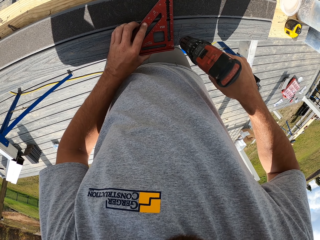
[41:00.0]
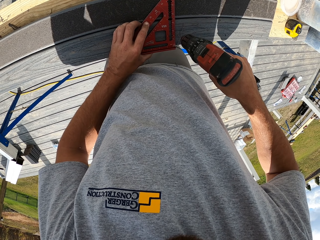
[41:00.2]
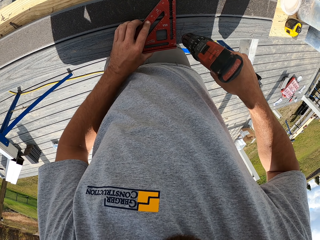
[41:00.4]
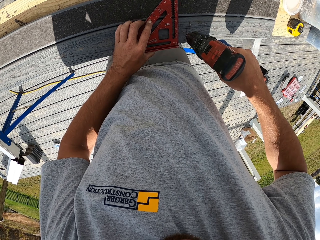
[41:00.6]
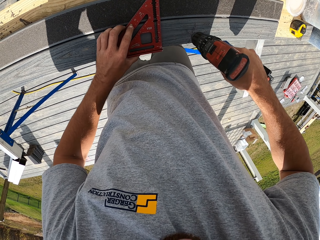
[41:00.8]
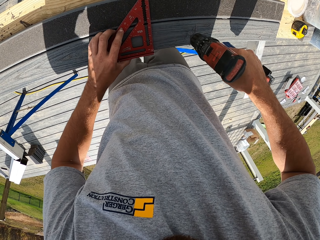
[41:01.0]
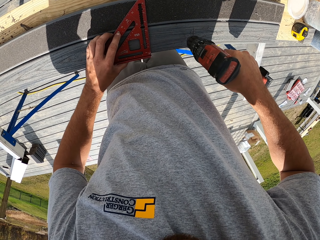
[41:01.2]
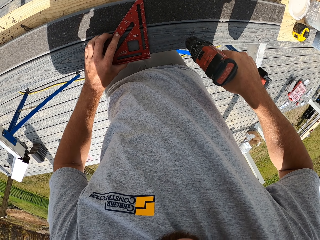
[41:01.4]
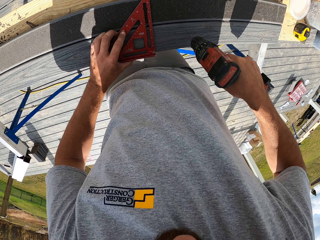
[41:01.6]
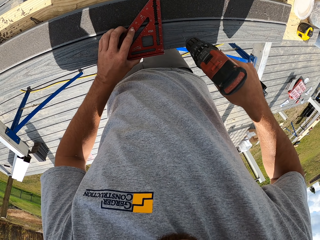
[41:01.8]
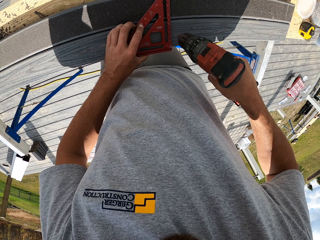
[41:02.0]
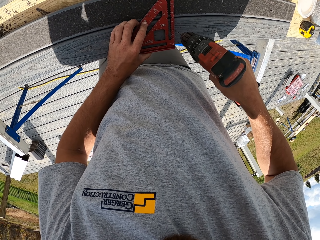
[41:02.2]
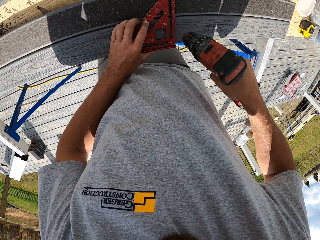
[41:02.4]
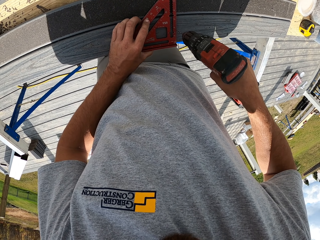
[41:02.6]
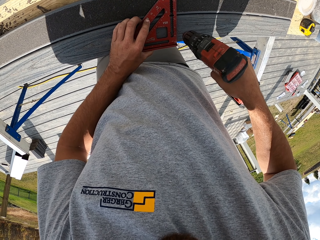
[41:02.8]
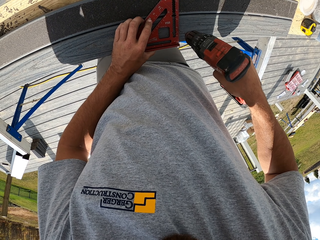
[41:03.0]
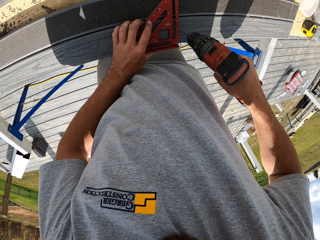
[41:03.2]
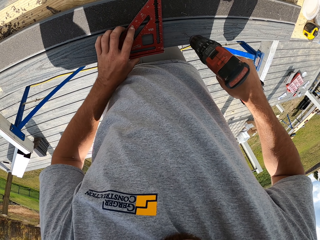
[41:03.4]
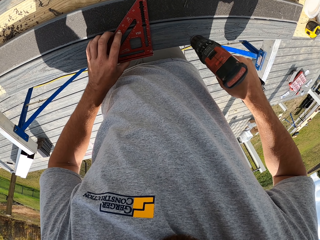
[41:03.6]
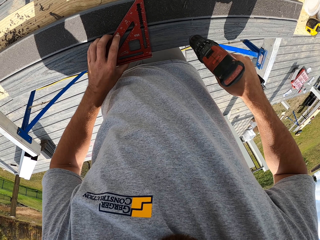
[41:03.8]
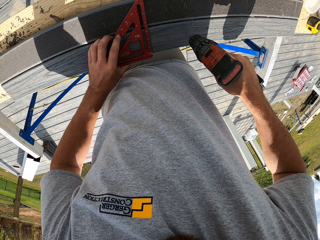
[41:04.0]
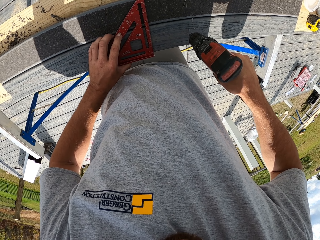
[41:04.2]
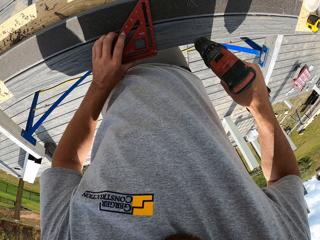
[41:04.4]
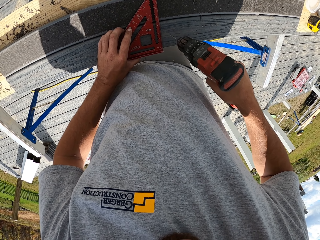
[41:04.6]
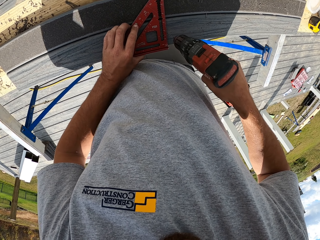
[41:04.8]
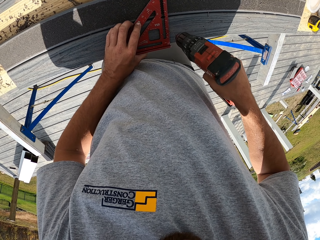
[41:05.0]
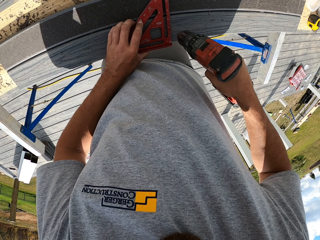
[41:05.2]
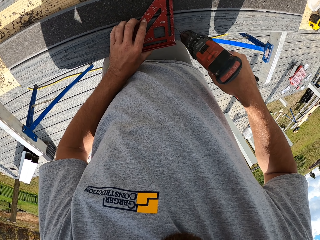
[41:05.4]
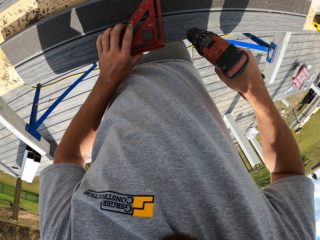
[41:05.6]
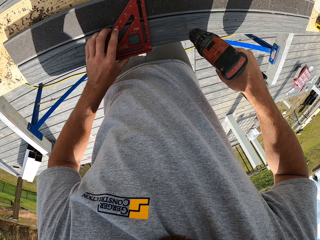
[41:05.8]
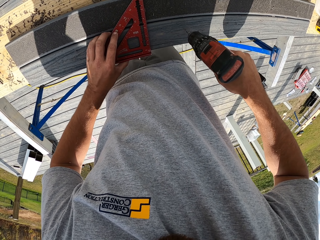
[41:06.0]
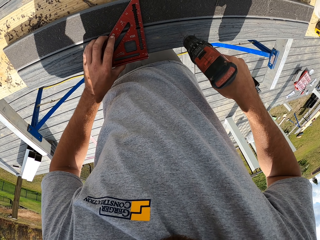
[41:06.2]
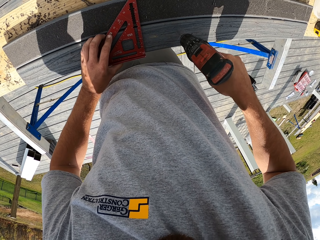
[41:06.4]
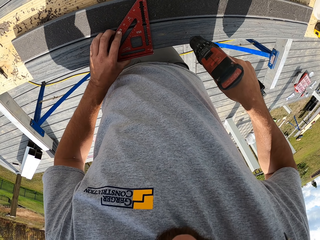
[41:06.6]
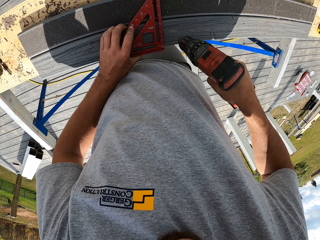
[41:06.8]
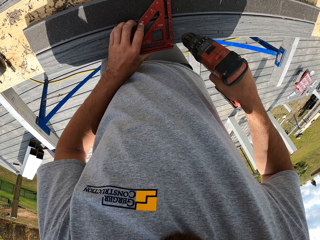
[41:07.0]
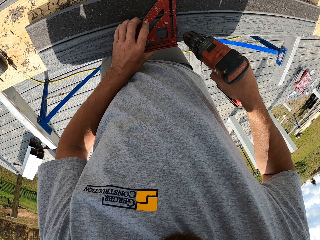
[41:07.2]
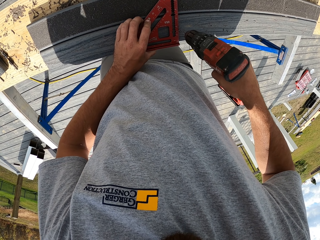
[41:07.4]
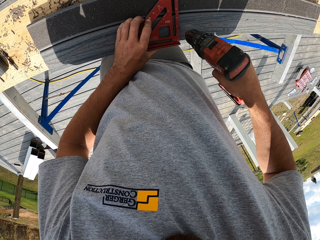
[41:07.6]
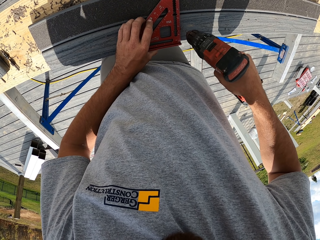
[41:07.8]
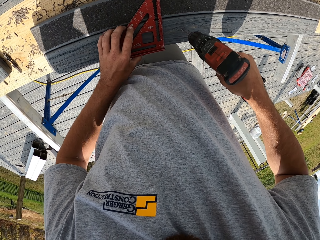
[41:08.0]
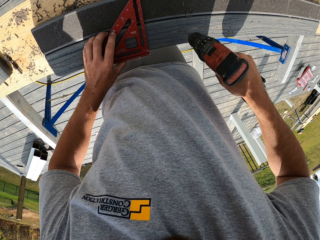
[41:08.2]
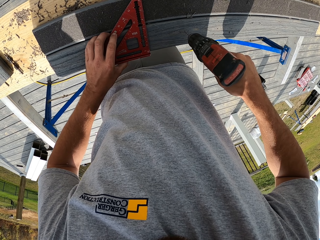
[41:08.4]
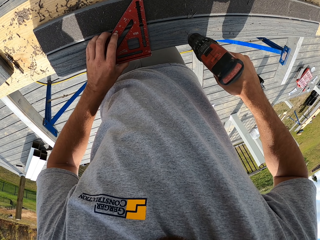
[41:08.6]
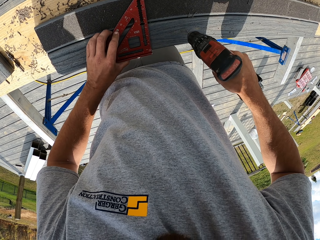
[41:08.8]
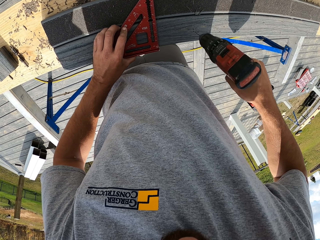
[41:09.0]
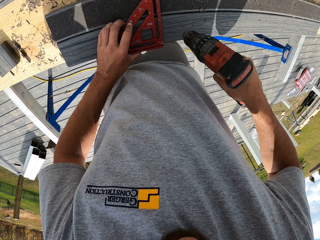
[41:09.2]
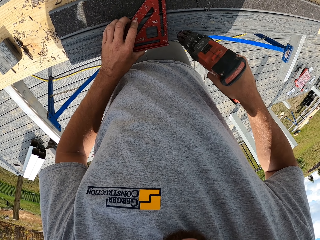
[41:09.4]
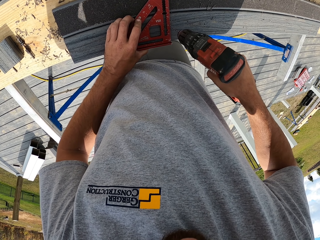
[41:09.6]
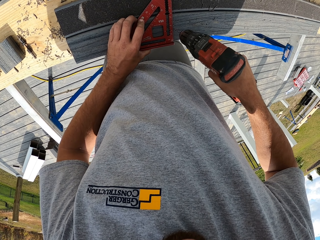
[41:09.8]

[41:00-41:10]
The camera wearer drills the wood. They drag the square across the wood. They drill the wood. They drag the square across the wood. They drill the wood. They drag the square across the wood. They drill the wood. They drag the square across the wood.

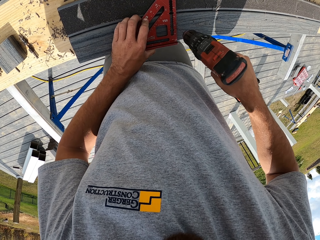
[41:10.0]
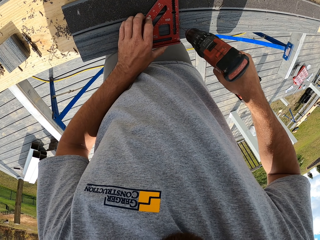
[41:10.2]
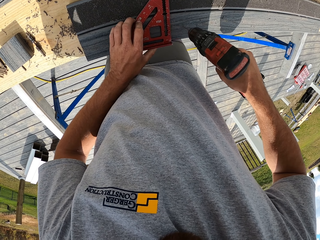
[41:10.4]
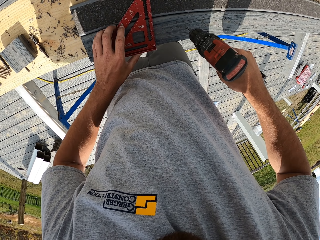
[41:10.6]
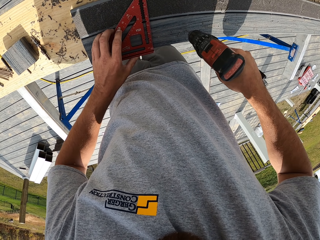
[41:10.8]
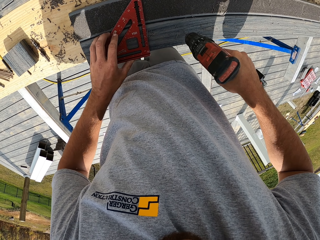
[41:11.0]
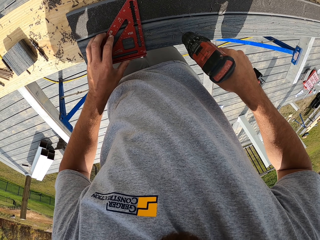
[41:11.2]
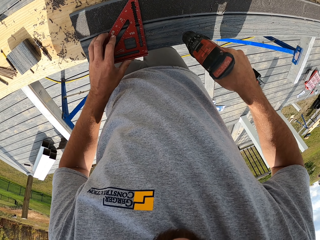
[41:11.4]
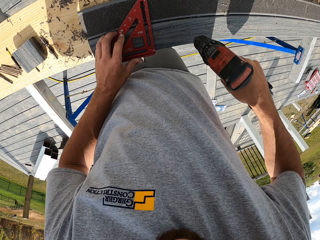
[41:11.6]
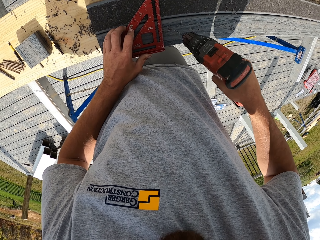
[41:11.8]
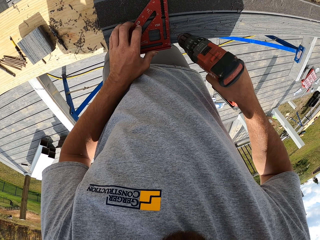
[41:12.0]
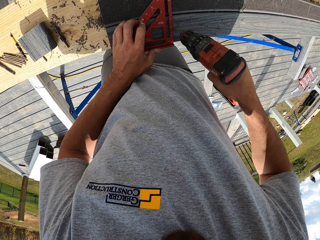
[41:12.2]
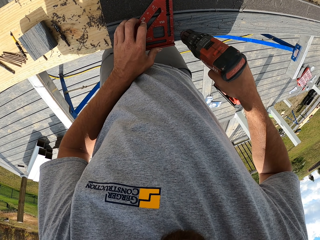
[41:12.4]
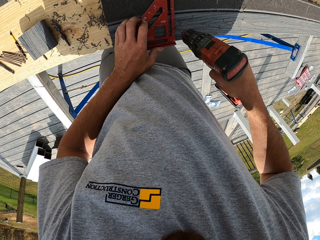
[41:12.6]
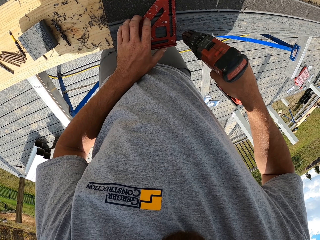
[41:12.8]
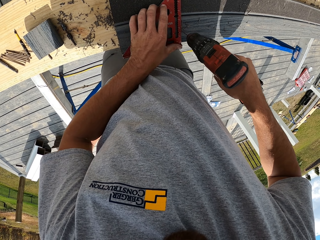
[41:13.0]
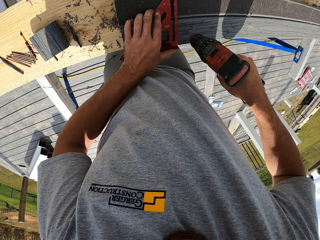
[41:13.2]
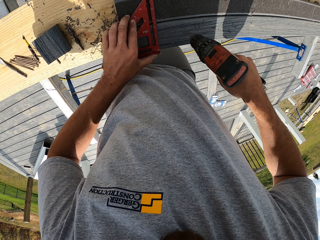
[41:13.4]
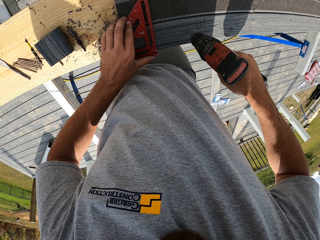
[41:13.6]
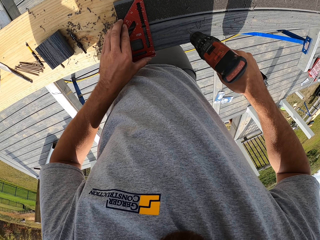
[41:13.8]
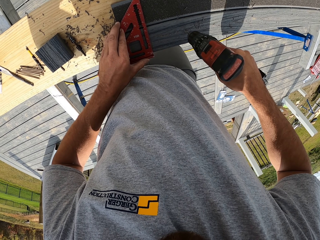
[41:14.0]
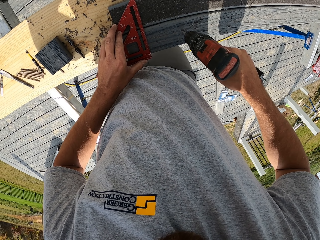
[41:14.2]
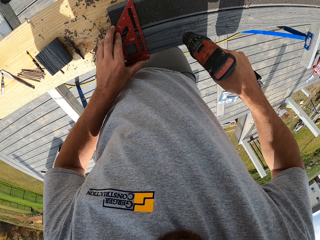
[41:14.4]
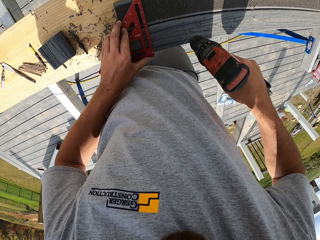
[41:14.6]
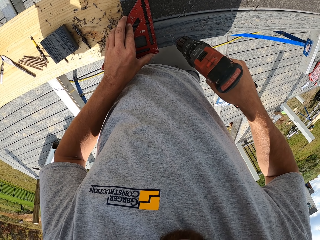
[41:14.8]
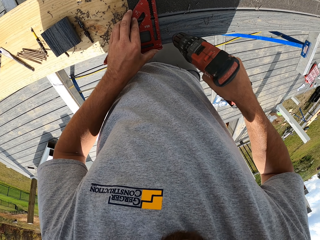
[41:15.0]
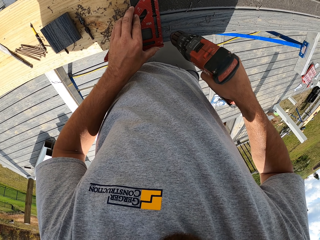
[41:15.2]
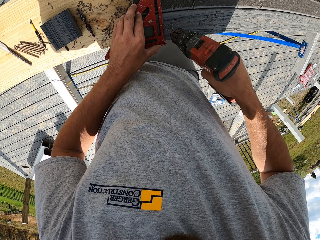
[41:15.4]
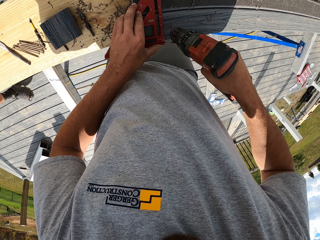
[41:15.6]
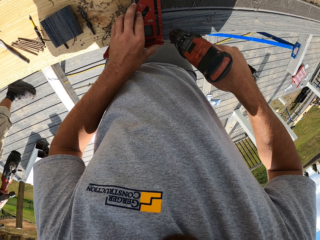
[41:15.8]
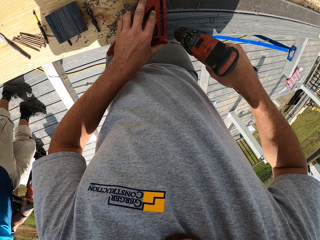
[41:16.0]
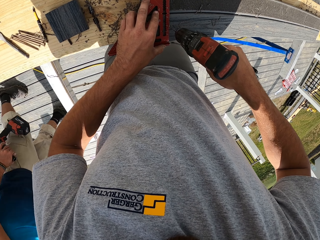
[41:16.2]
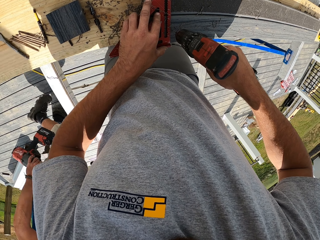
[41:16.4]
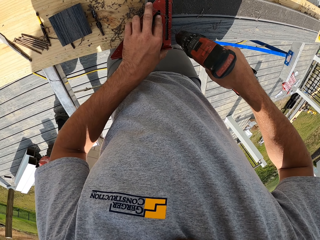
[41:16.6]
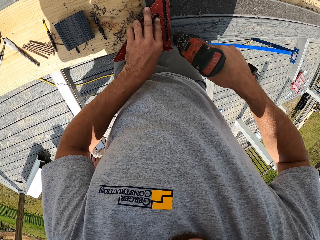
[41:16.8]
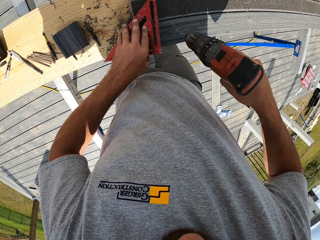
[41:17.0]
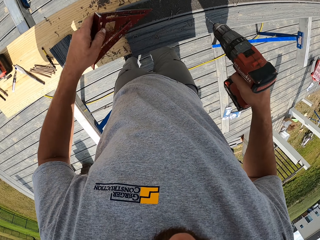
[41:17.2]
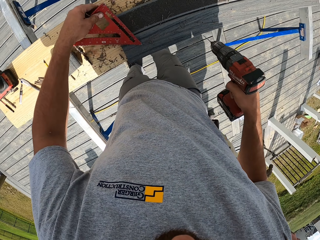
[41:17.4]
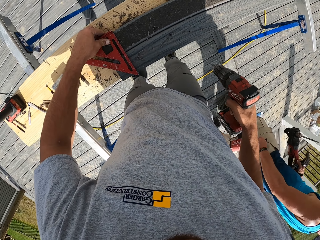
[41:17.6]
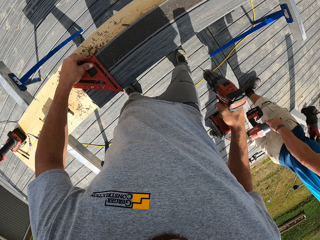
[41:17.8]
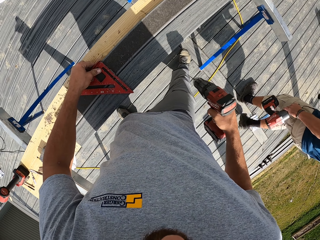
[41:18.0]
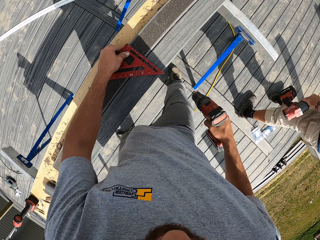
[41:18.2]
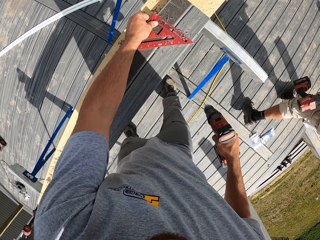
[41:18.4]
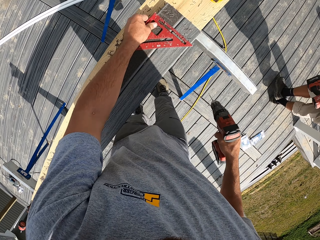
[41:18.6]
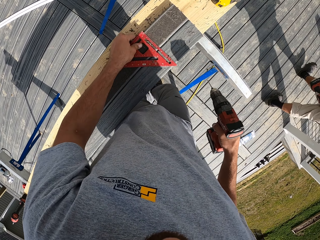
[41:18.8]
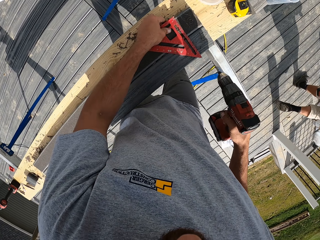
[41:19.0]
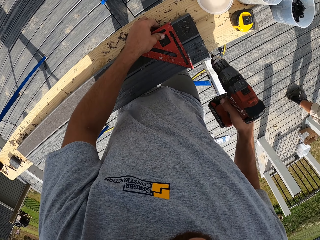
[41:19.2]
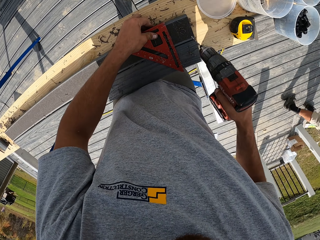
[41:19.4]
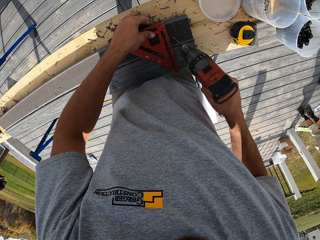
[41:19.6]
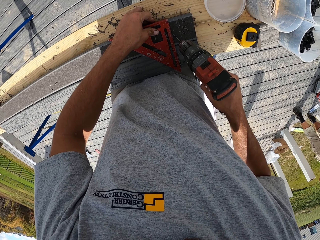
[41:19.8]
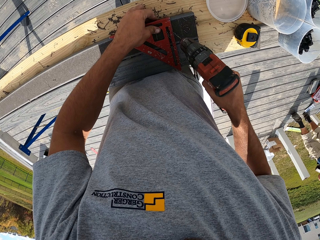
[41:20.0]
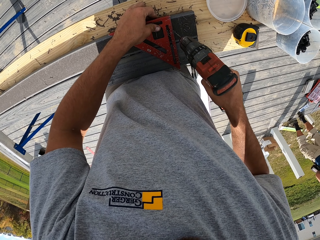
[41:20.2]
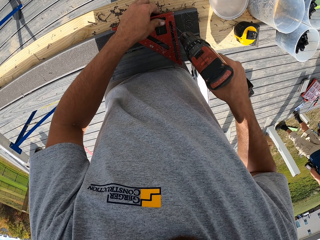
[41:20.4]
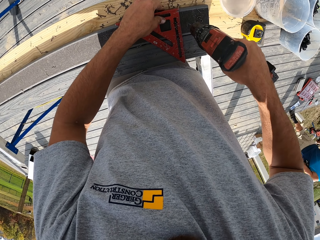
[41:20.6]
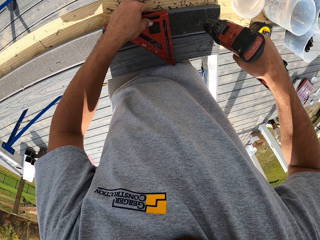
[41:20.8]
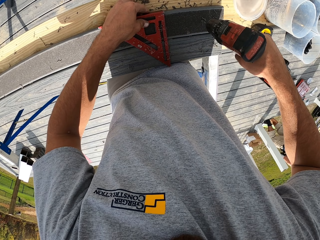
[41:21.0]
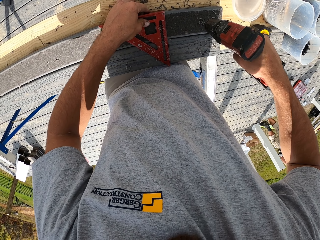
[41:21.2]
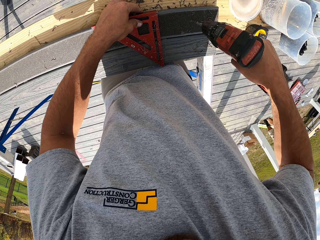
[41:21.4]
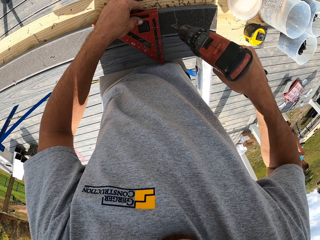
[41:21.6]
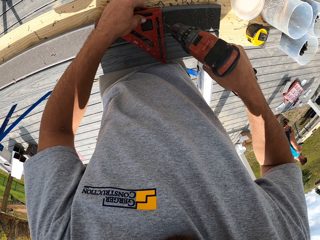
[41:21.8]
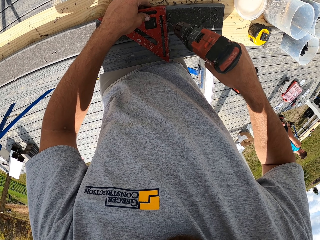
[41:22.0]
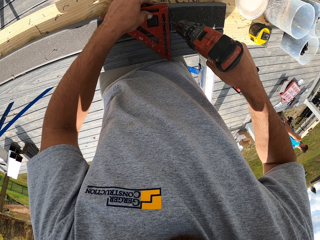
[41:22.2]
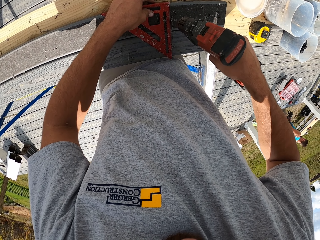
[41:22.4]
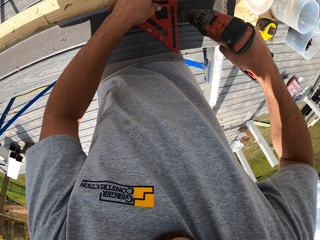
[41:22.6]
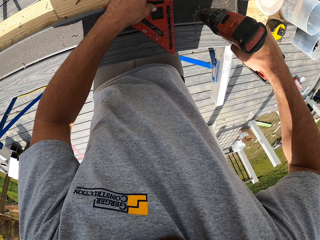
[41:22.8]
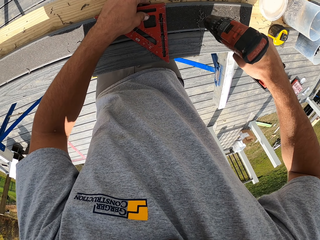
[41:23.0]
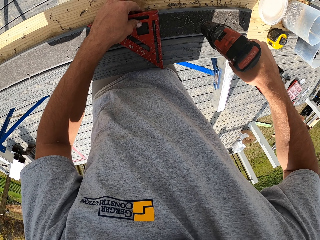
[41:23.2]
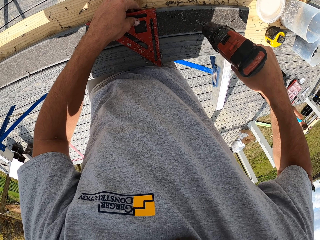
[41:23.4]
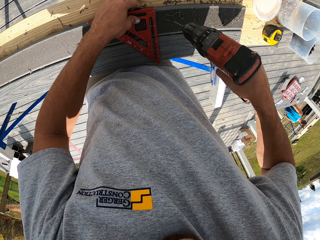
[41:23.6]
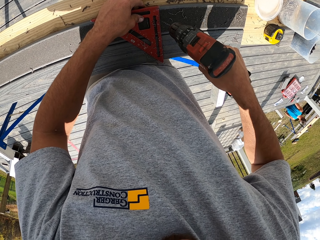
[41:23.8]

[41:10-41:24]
The camera wearer drills the wood. They drag the square across the wood. They drill the wood. They drag the square across the wood. They drill the wood. A man carries drillers. The man moves around. The camera wearer turns the square upside down. They drag the square across the wood. They lift the drill up. They pick up the ruler. They wipe the rail with the ruler. They drill the wood. They drag the square across the wood. They drill the wood. They drag the square across the wood.
